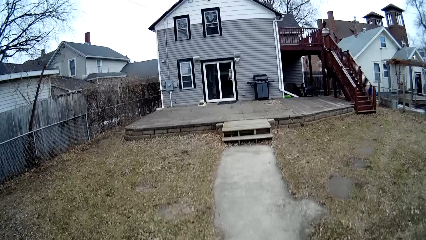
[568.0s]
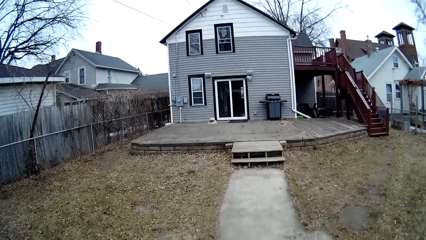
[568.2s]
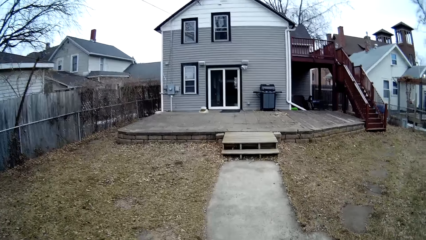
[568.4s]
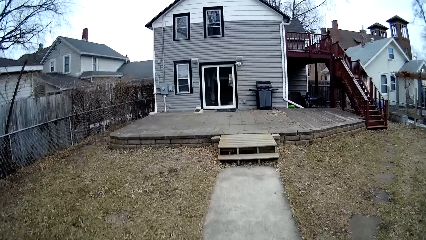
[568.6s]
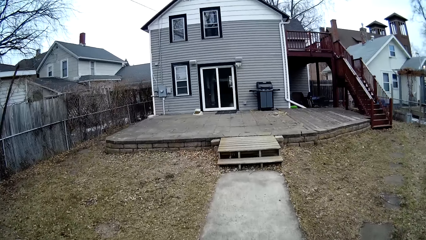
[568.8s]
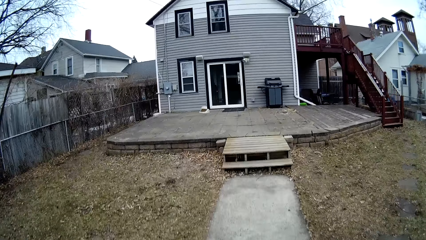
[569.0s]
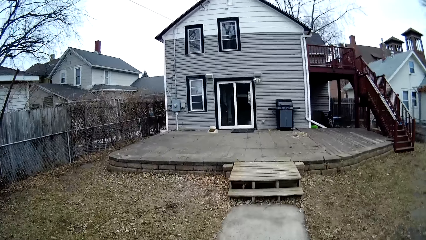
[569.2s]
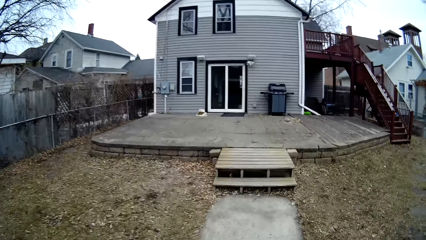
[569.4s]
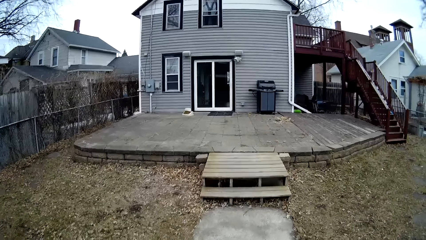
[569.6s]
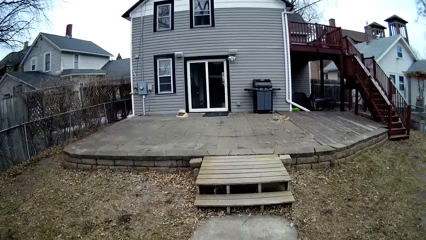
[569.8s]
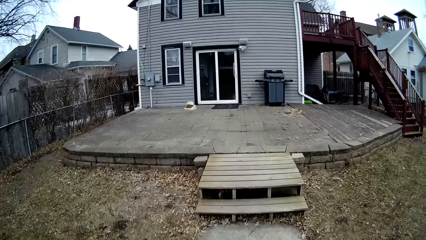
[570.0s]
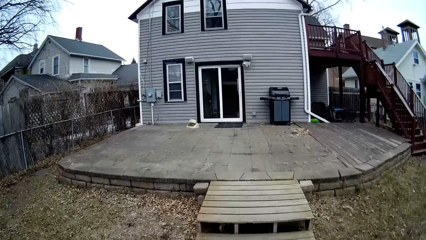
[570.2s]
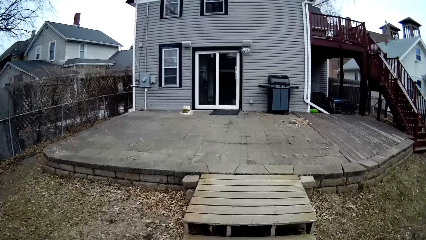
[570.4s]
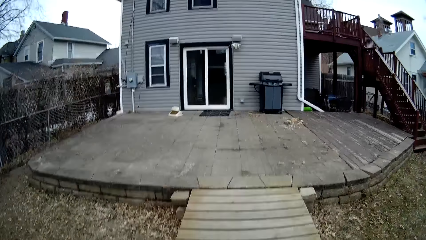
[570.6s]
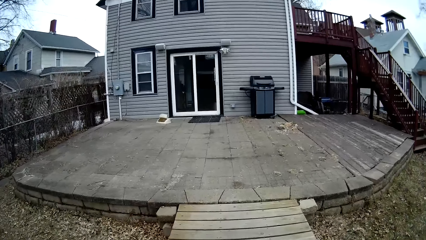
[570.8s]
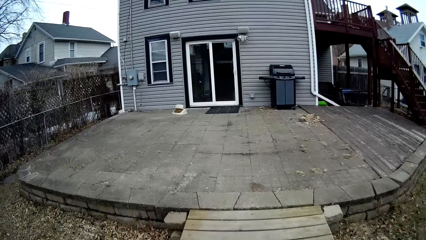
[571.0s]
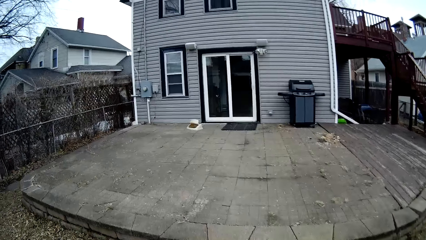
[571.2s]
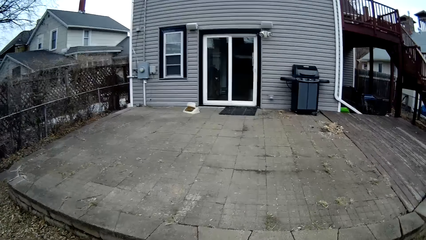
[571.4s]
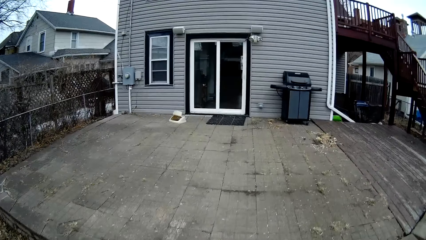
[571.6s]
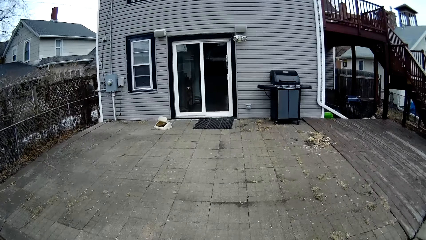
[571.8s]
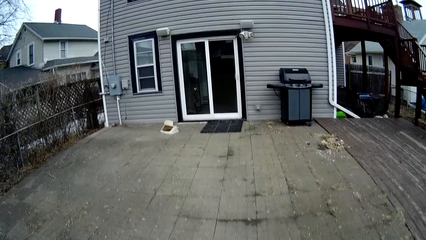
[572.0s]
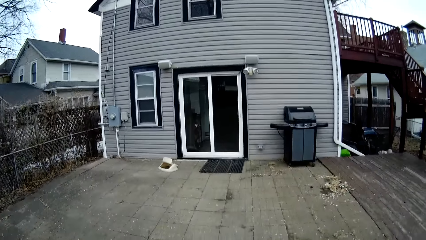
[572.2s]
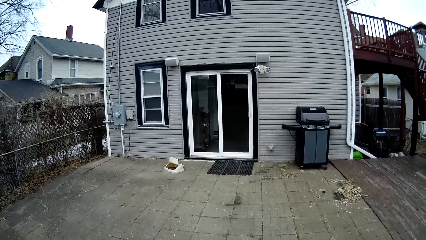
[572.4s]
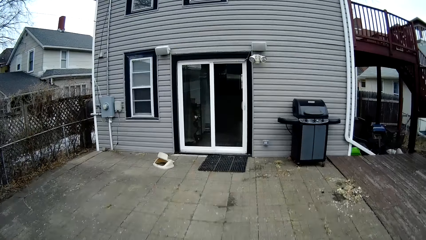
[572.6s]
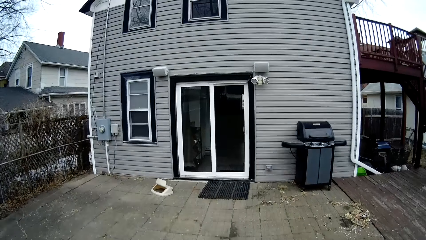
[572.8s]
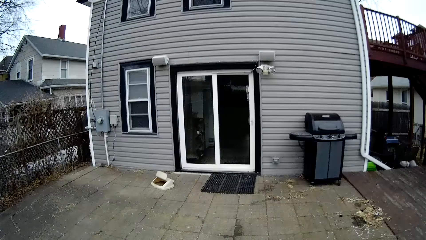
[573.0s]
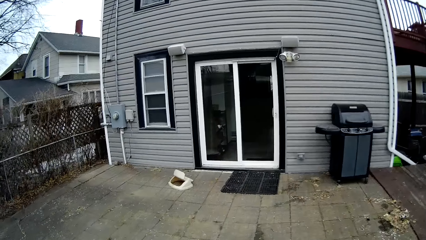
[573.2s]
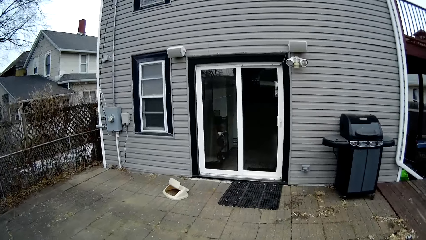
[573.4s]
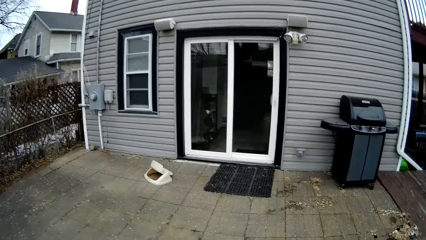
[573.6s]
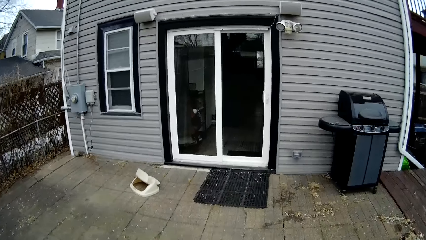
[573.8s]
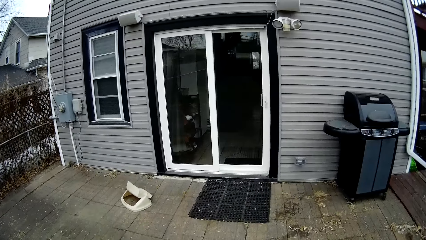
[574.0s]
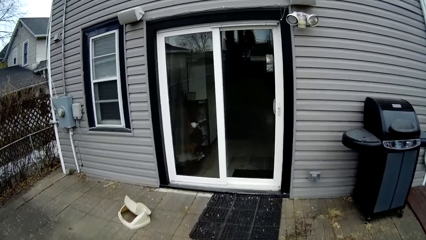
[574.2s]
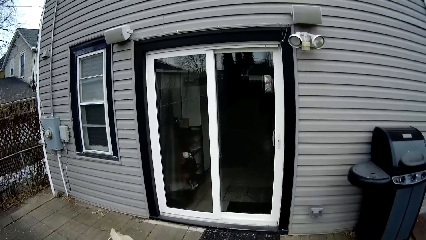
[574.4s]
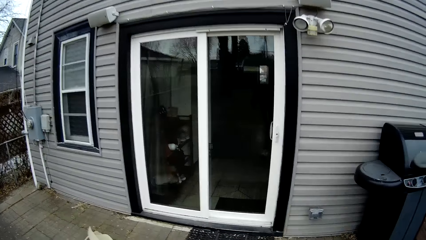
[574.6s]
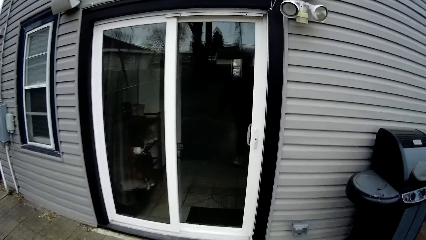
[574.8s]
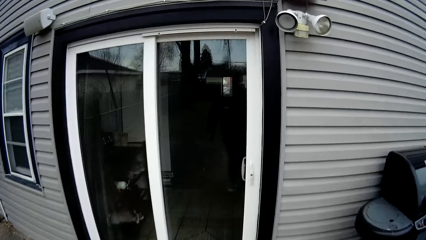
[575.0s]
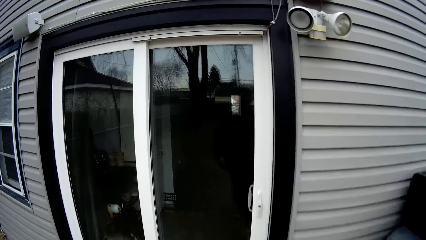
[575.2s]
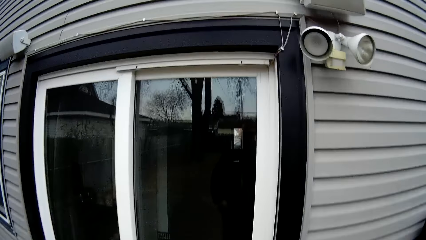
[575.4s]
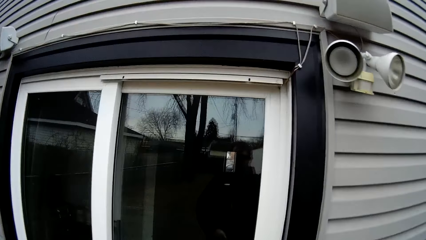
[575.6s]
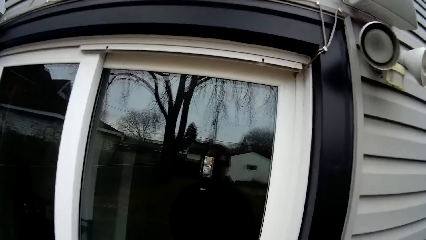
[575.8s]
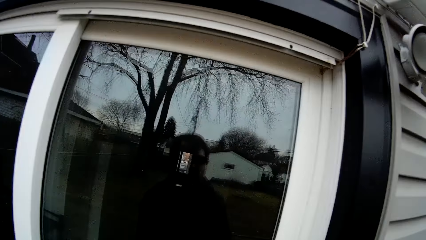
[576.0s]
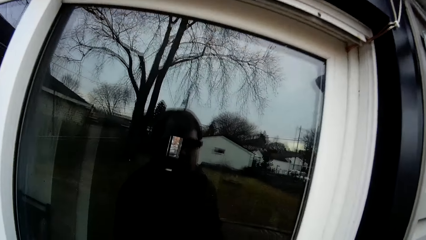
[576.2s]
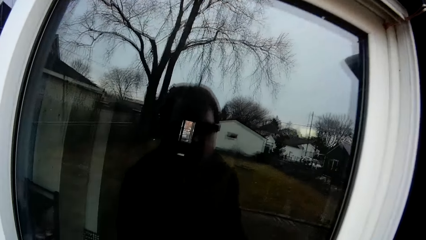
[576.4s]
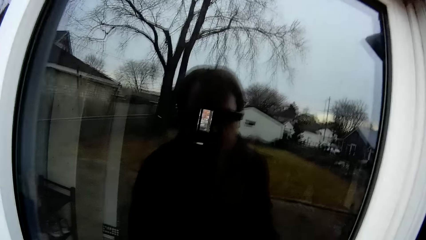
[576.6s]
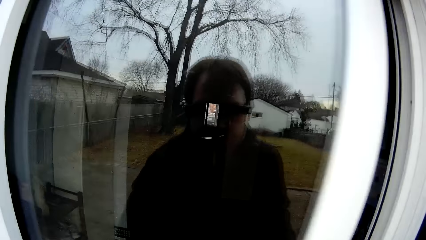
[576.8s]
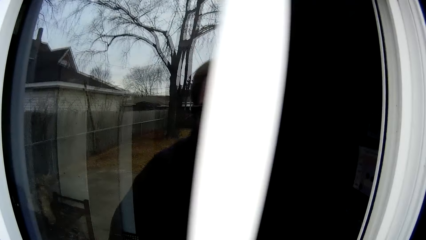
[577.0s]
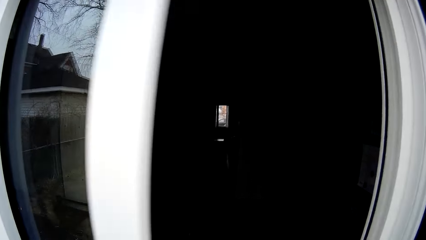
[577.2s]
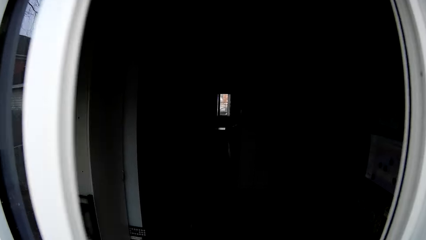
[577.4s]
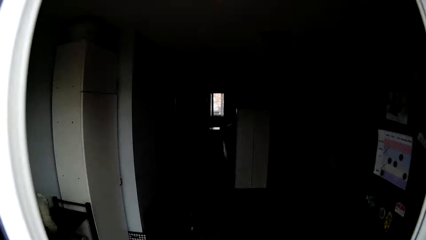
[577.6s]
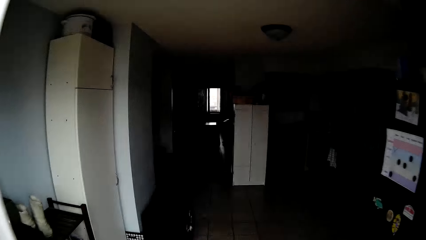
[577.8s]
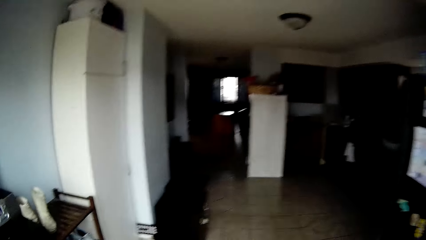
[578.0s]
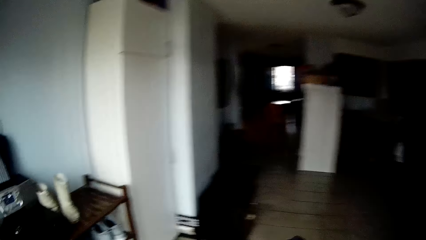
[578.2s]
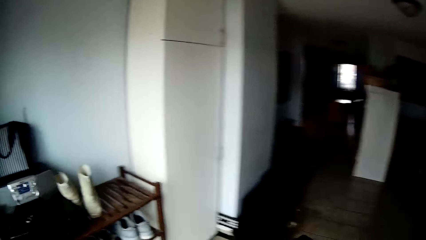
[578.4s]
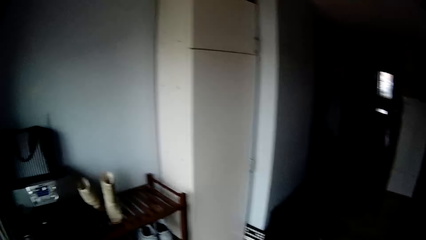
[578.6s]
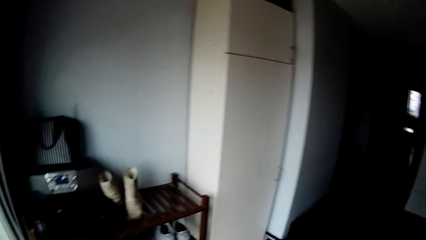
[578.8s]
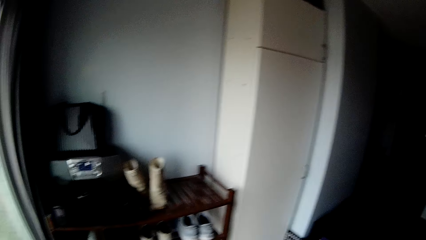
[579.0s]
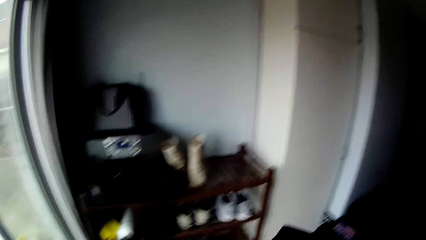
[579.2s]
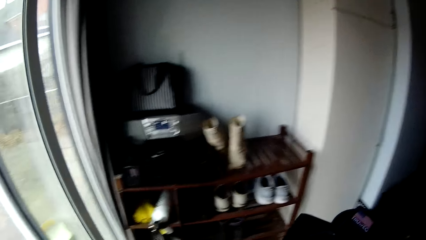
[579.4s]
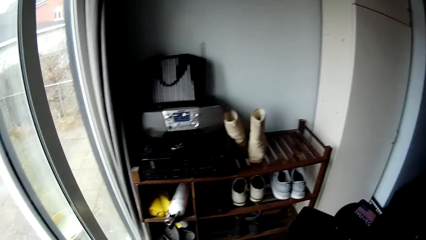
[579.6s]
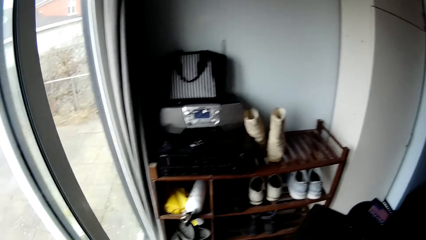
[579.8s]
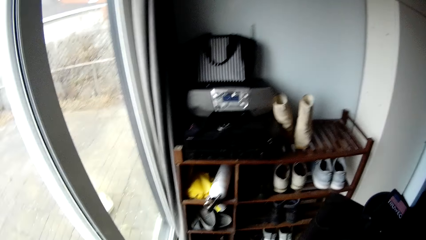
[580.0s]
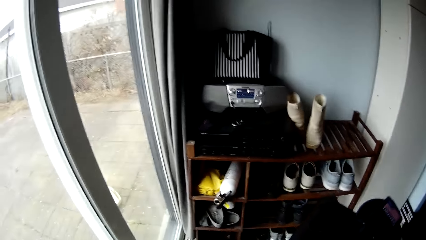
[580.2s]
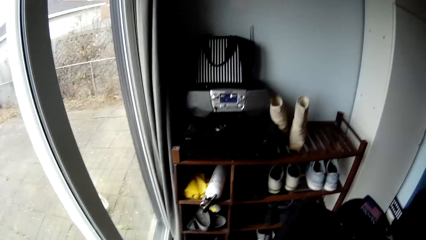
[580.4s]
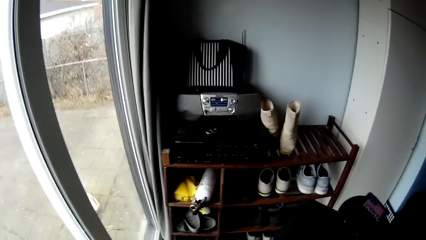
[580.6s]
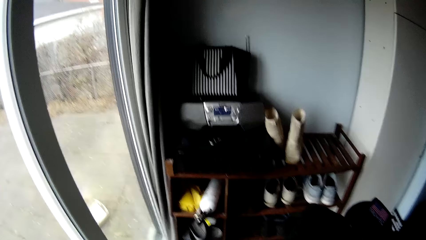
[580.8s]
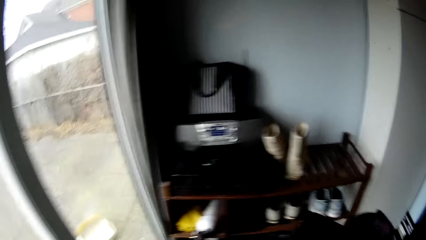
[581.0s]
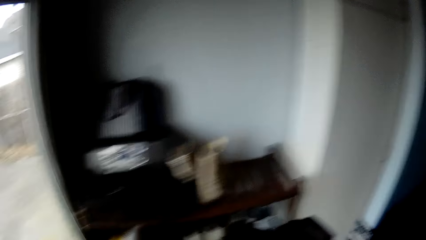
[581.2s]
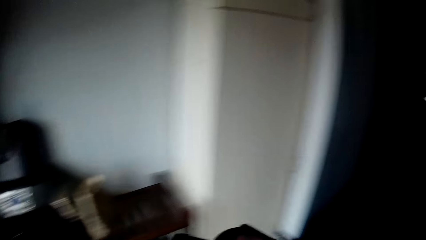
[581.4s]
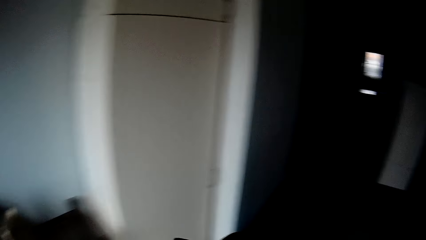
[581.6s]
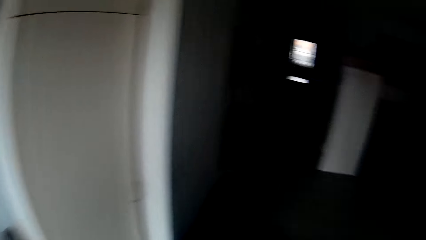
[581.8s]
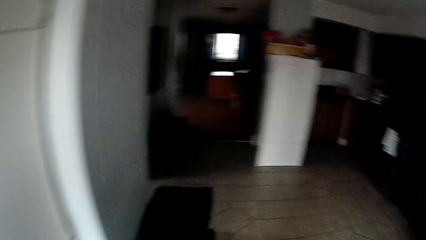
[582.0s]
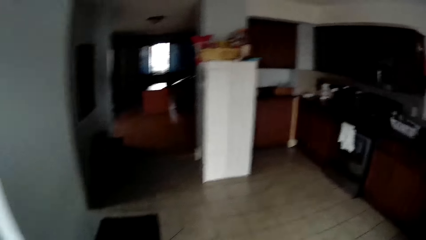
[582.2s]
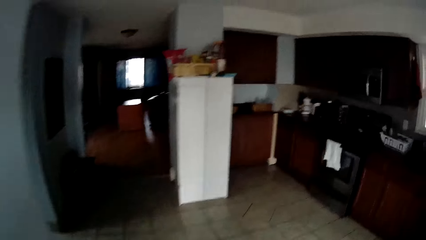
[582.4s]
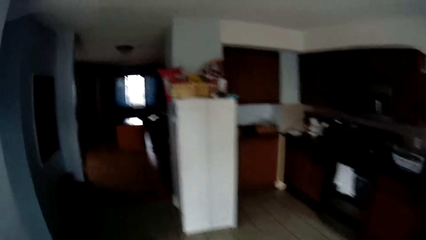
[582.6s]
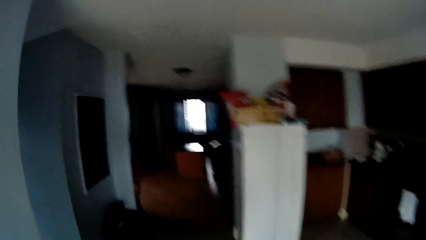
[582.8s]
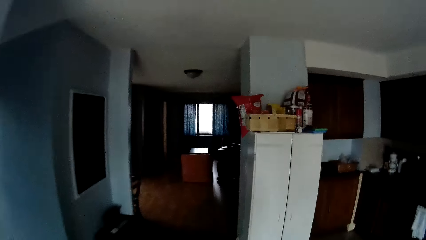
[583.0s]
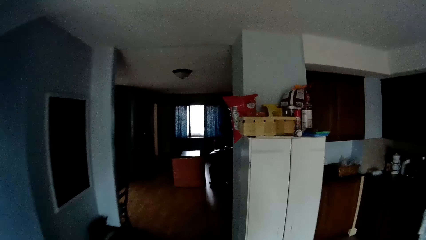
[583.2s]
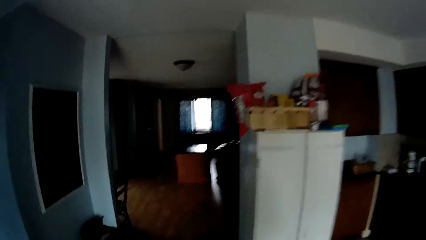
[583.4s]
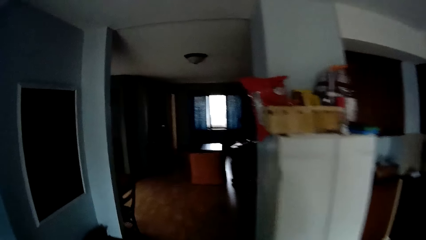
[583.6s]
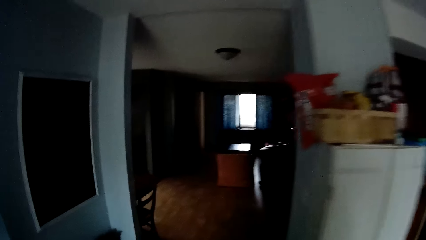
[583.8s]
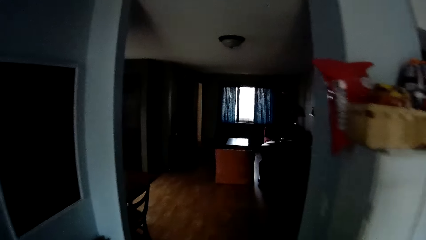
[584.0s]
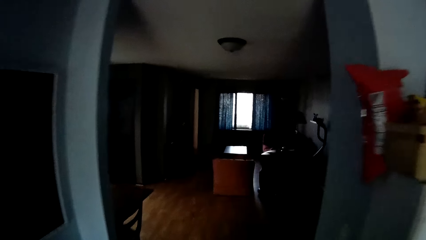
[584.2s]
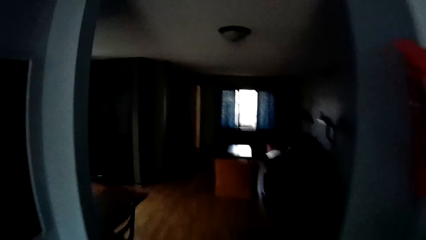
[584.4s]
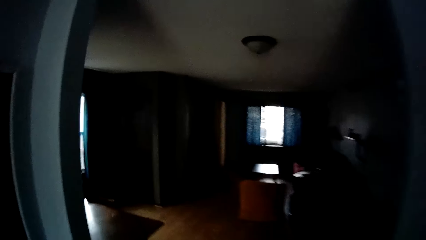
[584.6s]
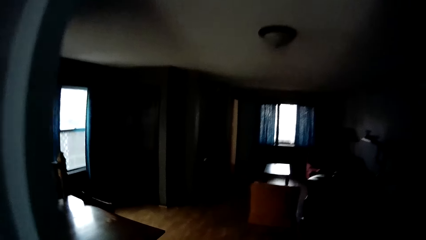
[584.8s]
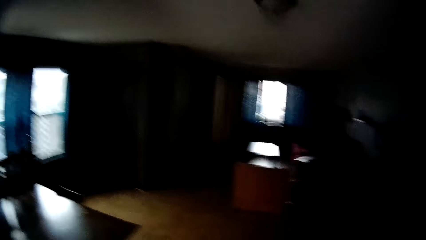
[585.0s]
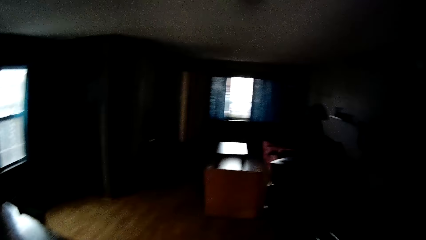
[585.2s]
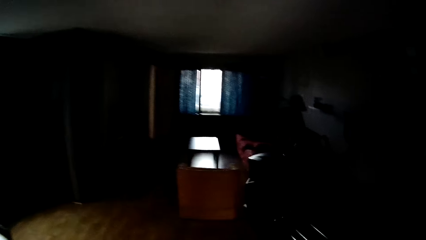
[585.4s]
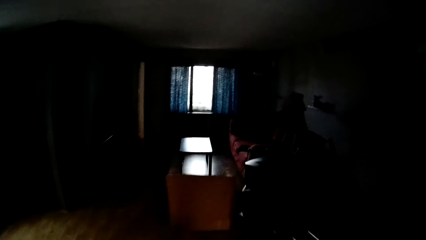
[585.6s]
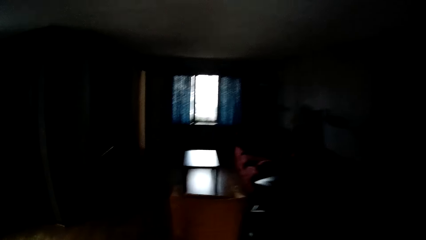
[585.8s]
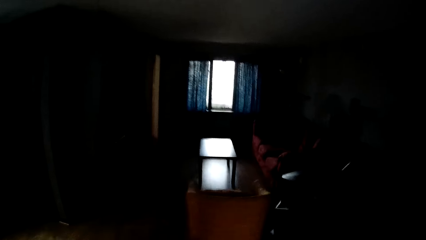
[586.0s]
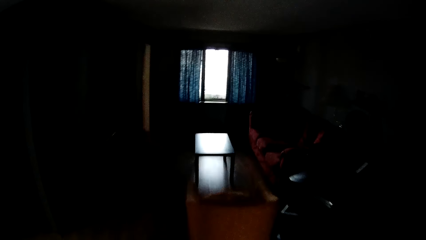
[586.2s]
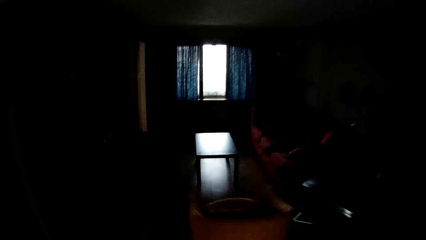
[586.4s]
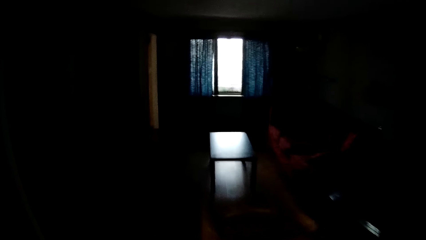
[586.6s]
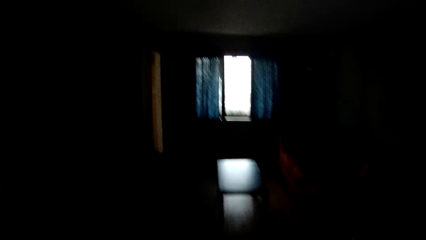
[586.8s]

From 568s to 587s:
The camera wearer opens a door with his hand. He looks around a room. He closes the door with his hands. He walks around the room.
